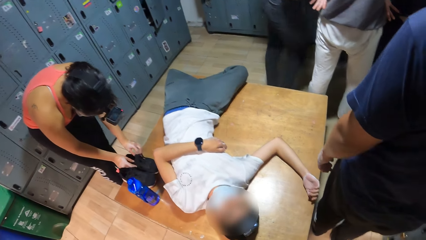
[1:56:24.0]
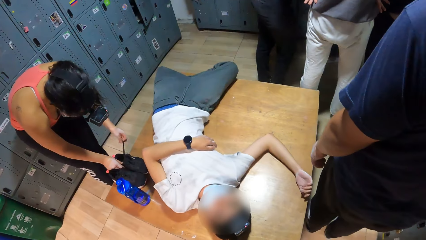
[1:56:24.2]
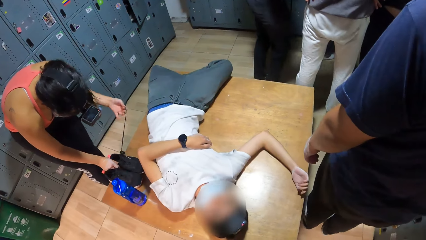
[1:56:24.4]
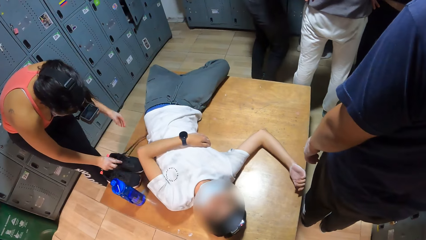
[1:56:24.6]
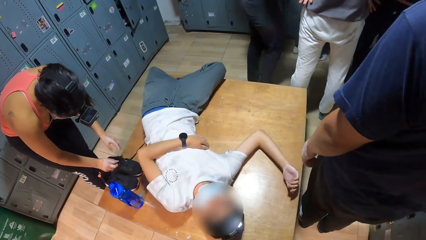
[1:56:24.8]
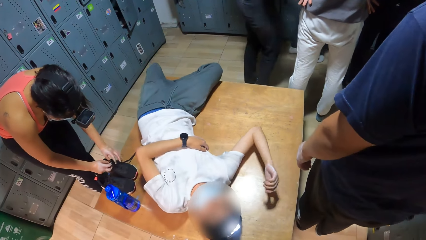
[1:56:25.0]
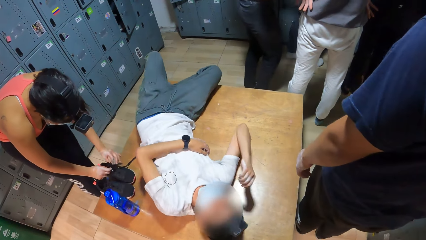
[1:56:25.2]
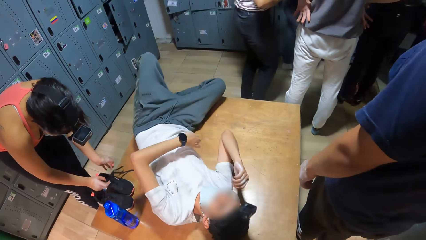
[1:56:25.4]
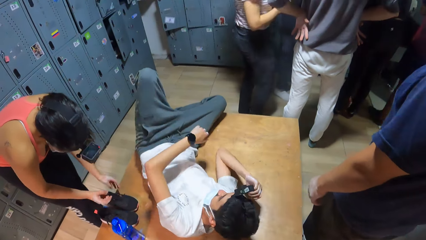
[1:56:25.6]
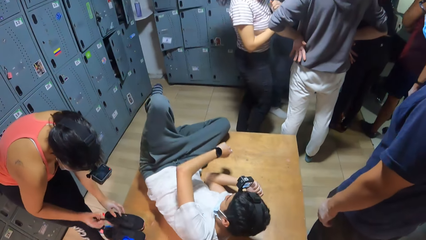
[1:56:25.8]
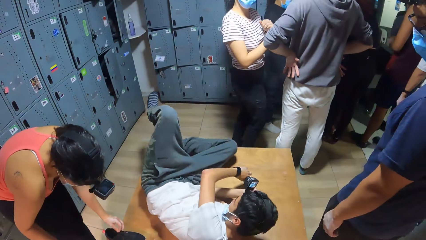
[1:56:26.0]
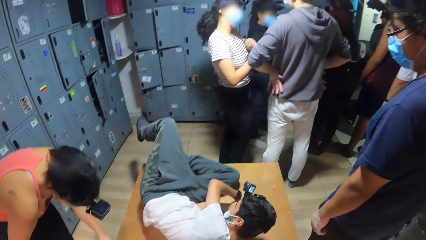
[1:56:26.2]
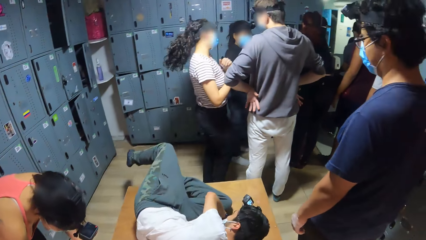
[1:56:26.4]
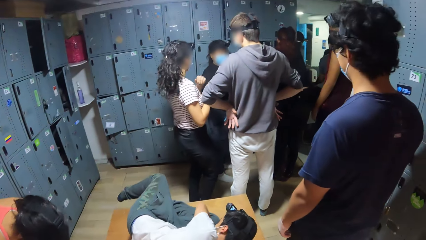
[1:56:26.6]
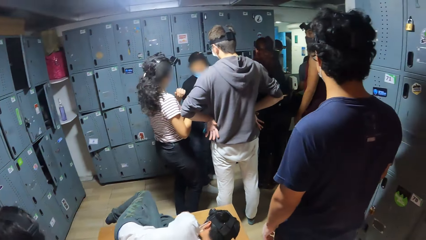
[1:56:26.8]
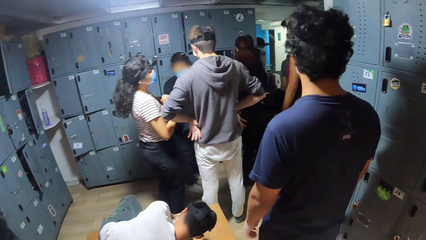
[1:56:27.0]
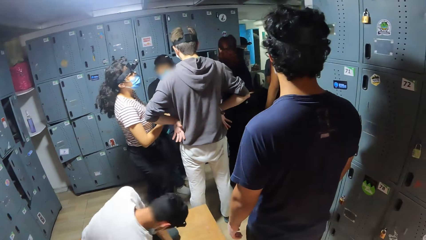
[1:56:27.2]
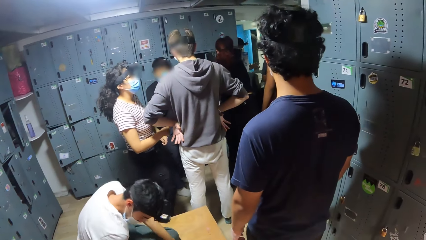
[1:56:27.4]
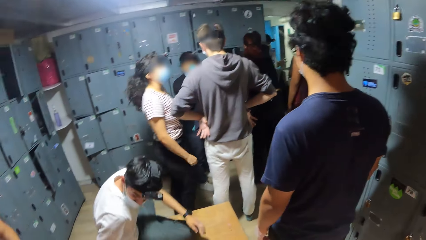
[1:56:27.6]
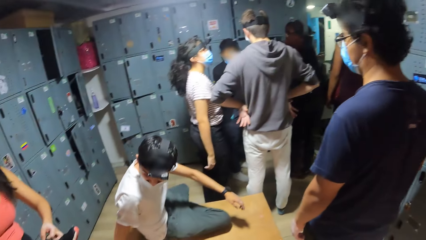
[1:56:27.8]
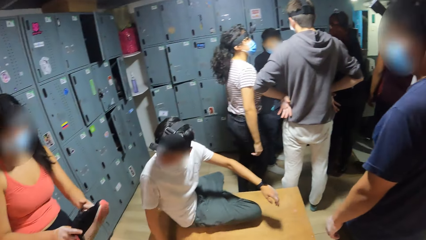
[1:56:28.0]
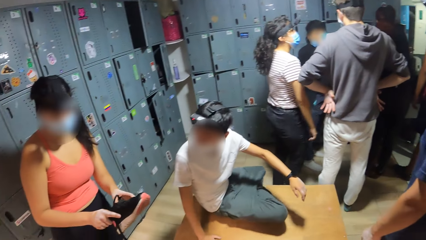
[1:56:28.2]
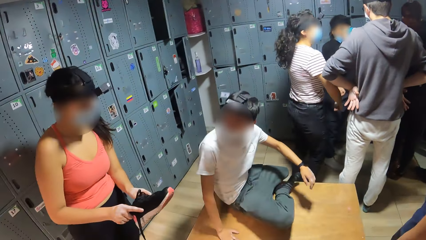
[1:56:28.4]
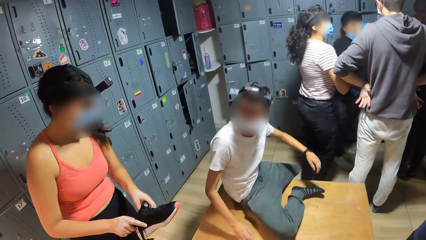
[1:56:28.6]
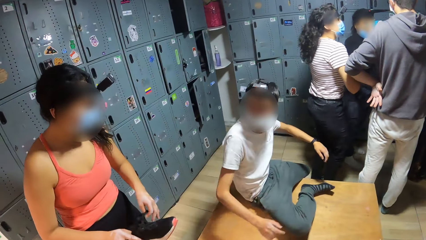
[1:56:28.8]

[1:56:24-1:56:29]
The woman unties the shoelace with her hands.

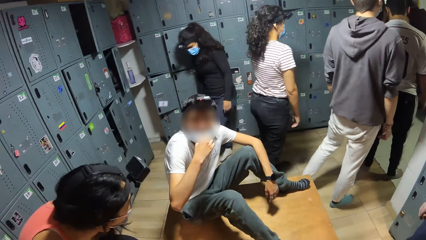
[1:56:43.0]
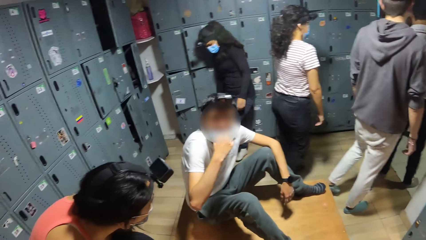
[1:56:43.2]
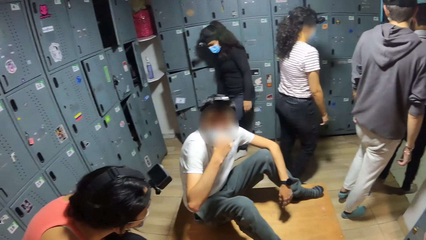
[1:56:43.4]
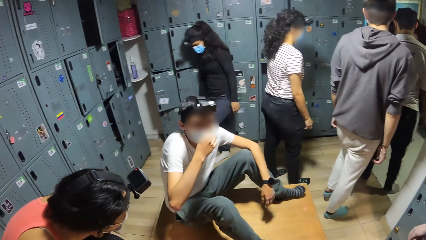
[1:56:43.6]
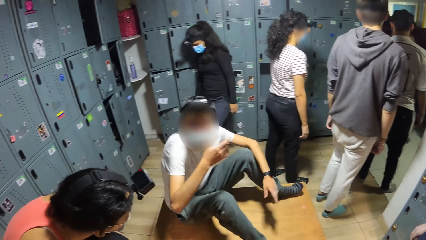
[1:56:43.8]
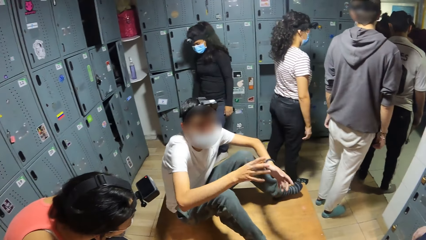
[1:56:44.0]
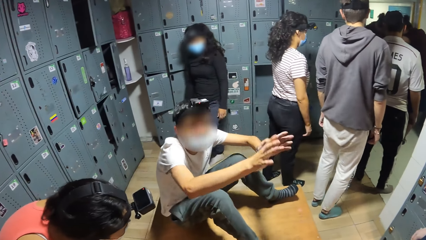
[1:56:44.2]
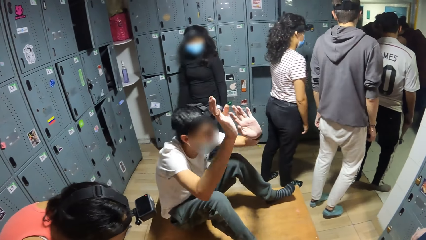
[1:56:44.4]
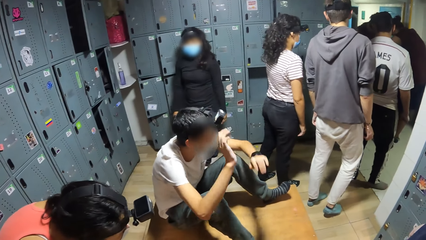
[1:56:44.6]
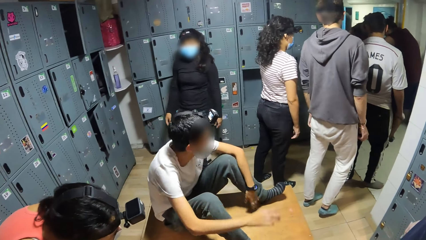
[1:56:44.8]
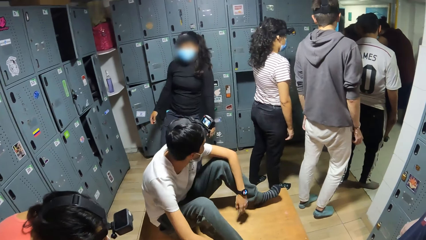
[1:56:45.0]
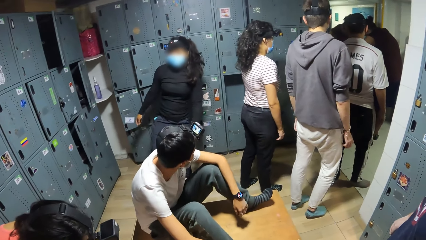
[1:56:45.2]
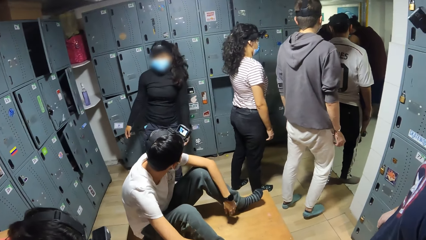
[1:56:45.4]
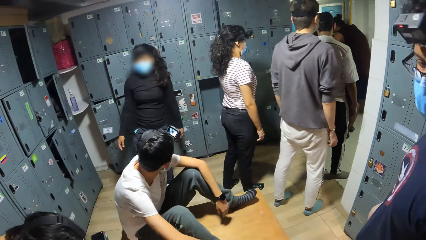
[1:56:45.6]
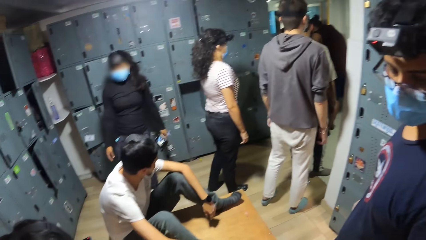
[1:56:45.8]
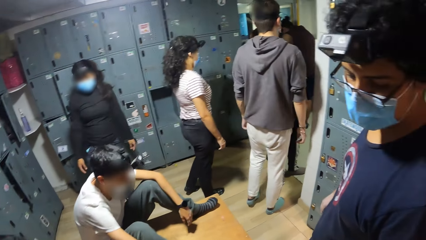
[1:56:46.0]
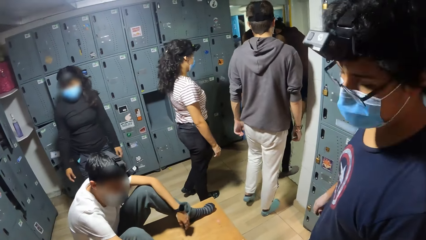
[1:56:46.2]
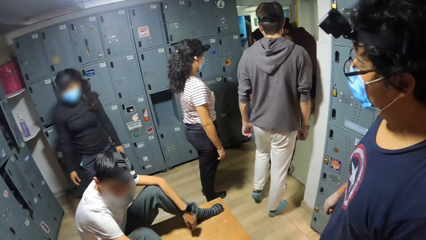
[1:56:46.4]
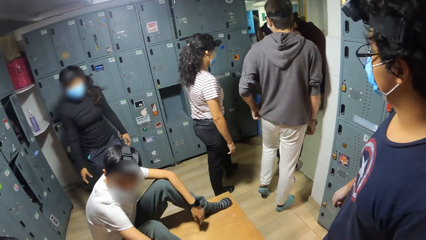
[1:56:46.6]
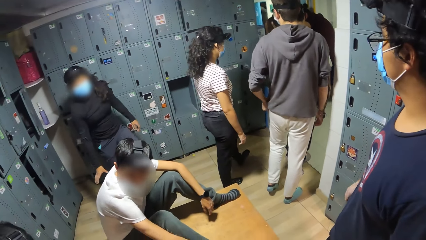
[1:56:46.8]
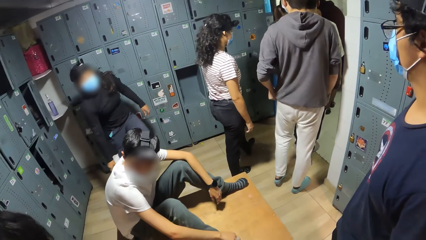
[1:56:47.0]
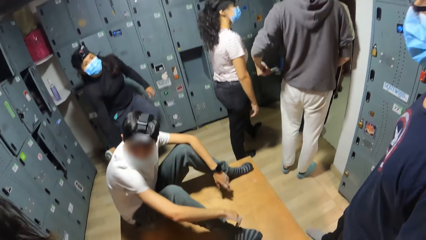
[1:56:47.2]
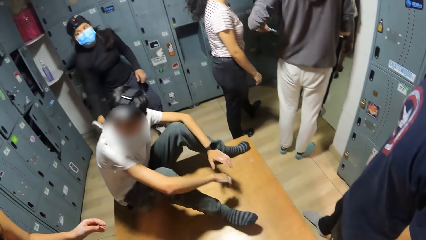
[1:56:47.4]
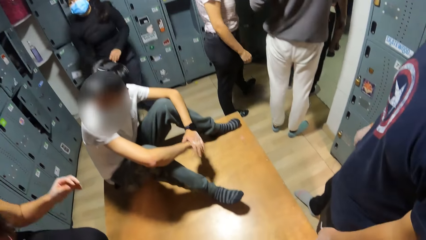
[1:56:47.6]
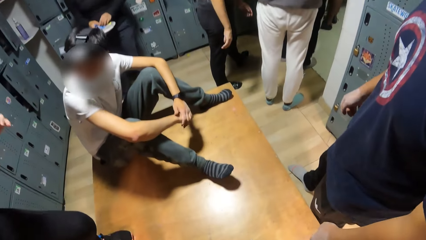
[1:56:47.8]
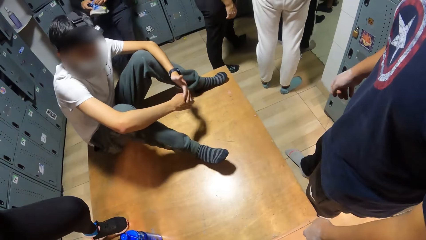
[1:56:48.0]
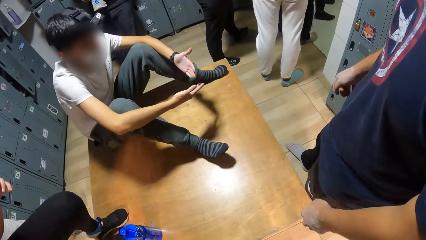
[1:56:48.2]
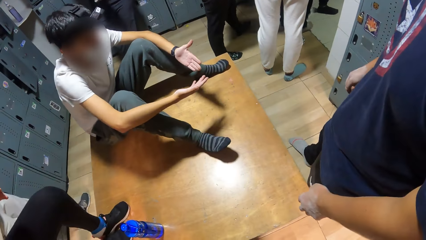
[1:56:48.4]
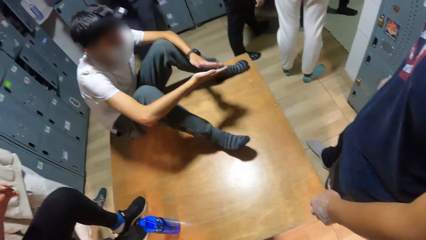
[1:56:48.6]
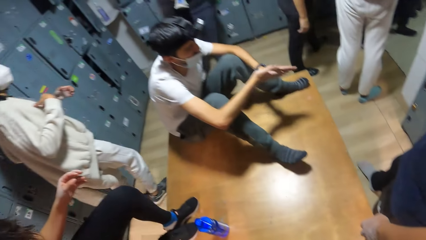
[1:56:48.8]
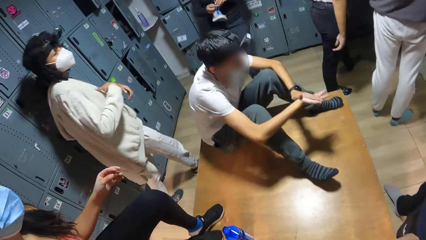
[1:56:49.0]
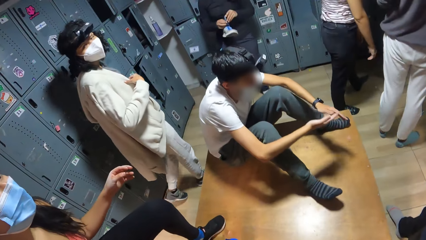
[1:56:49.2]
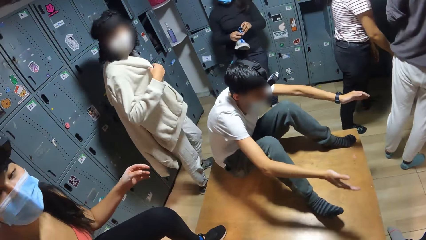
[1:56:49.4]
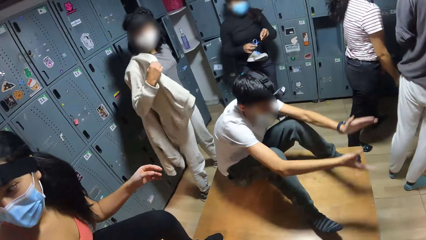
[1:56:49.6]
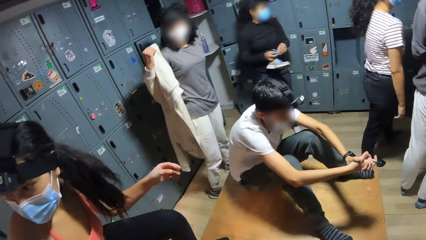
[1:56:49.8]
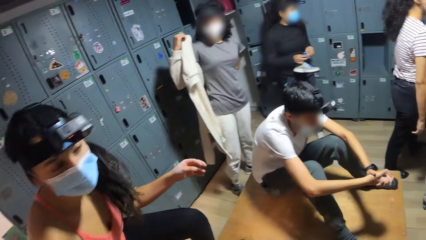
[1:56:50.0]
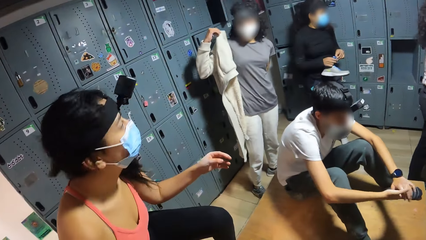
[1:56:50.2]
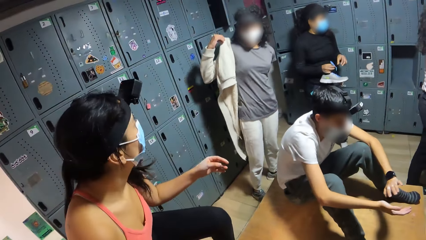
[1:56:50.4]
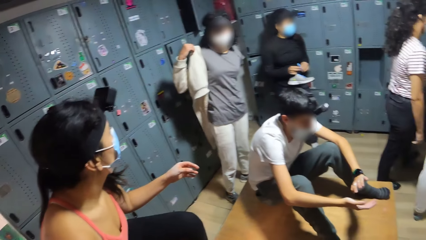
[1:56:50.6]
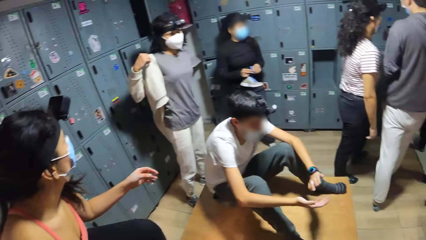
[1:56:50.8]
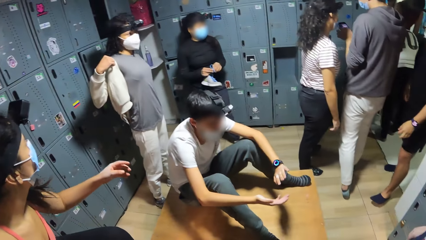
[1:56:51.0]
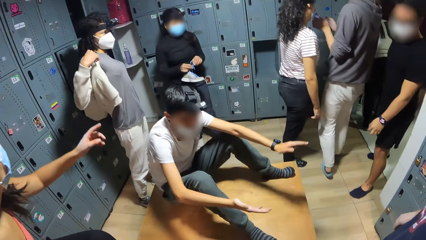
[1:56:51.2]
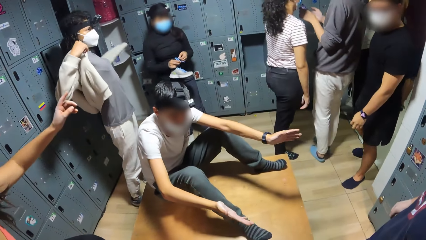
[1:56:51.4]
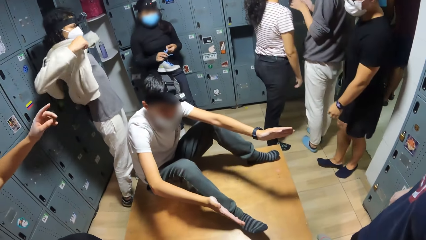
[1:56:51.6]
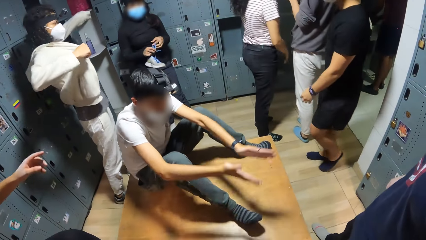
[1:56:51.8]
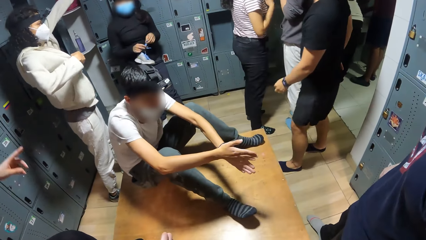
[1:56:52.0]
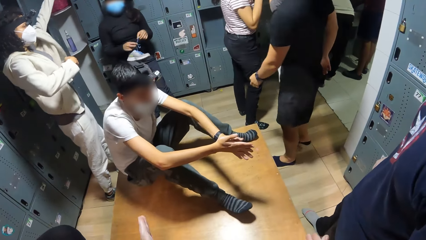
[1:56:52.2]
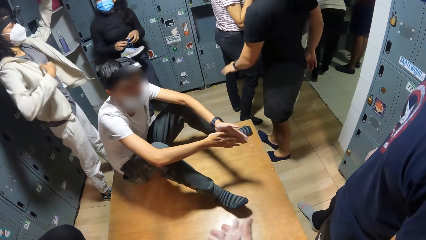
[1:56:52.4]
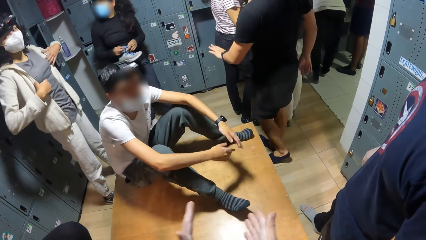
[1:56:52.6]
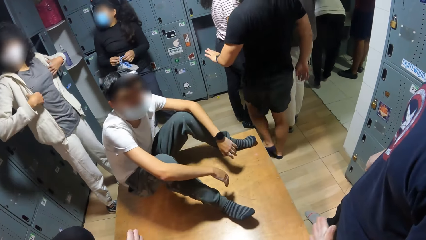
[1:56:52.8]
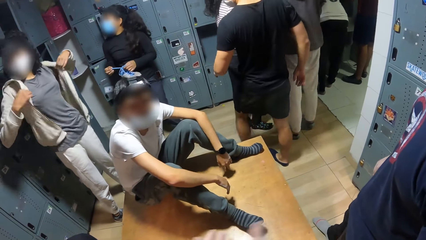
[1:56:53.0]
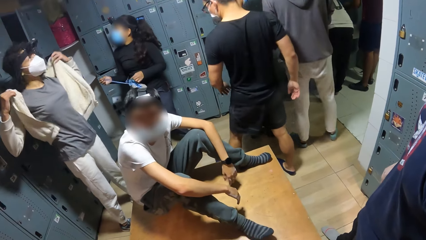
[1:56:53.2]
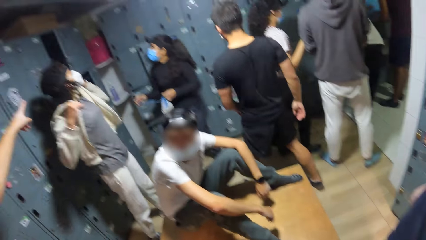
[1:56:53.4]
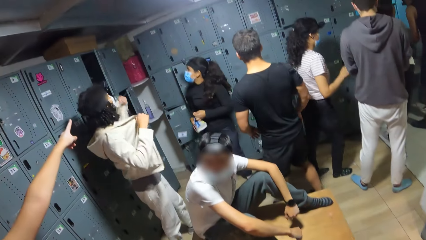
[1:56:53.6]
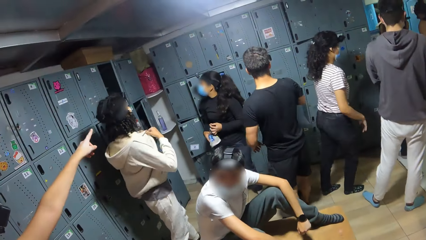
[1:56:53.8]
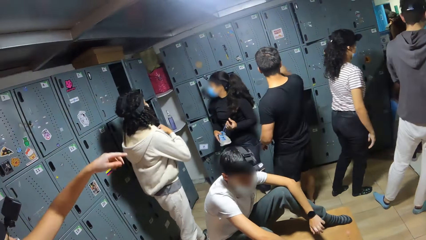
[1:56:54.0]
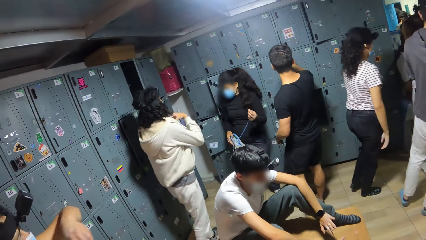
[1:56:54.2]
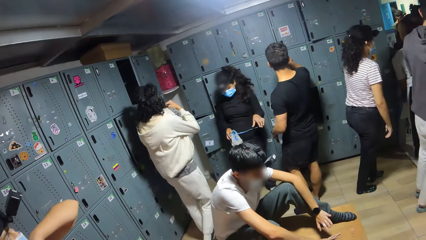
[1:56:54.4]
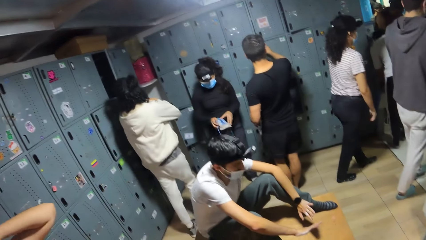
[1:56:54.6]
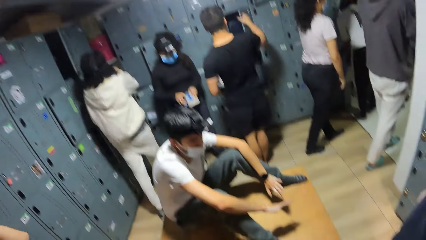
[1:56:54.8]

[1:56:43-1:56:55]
The camera wearer interacts with the group of people in the locker room.
